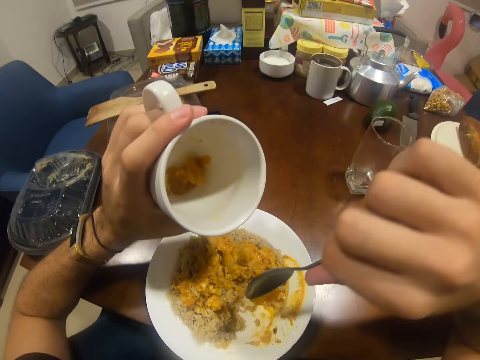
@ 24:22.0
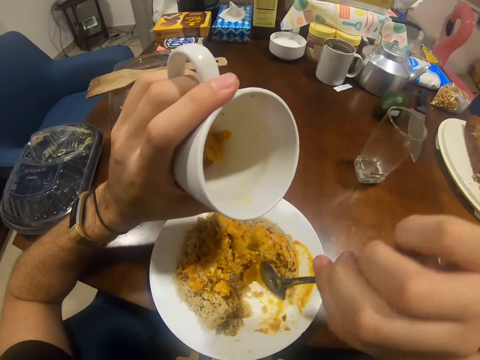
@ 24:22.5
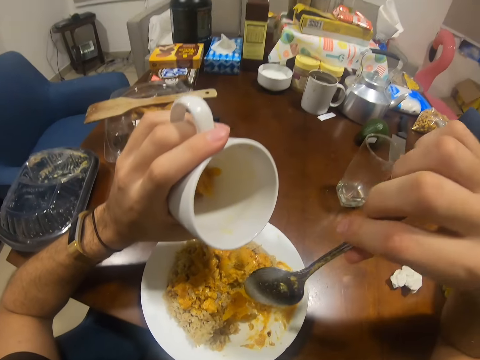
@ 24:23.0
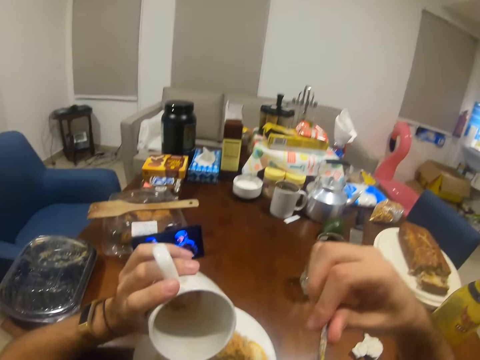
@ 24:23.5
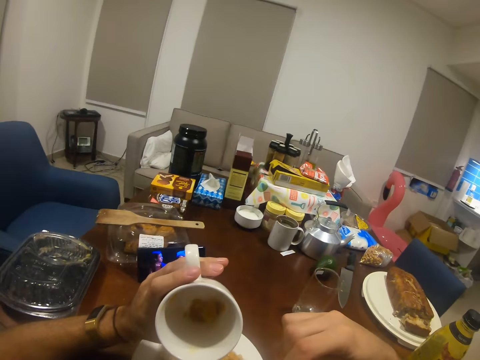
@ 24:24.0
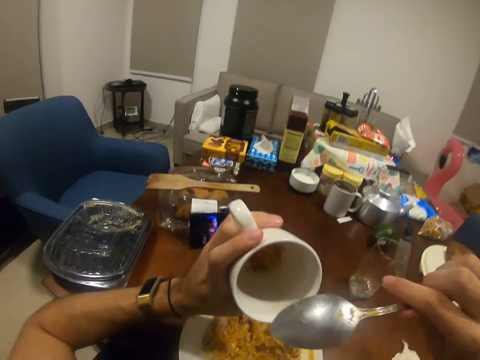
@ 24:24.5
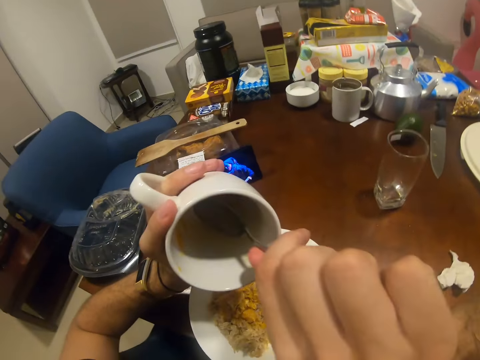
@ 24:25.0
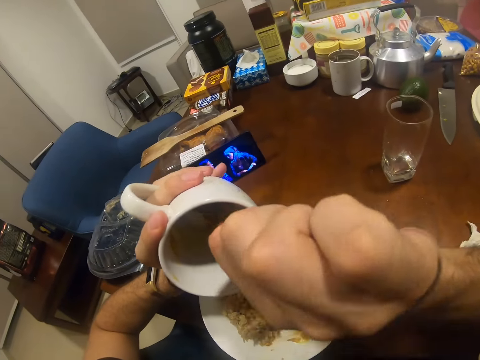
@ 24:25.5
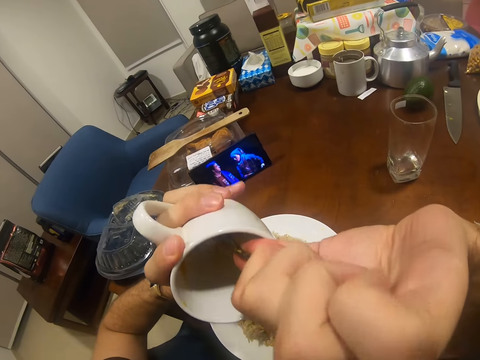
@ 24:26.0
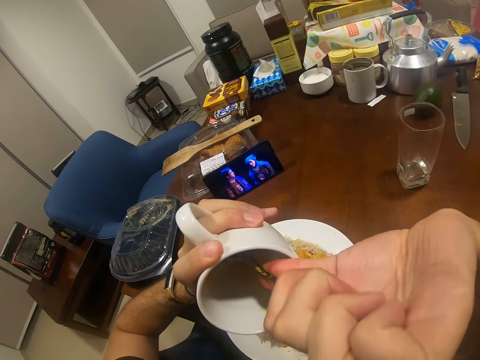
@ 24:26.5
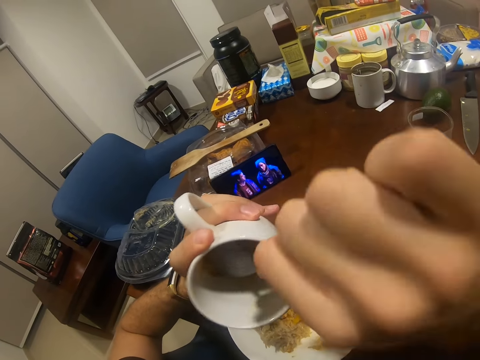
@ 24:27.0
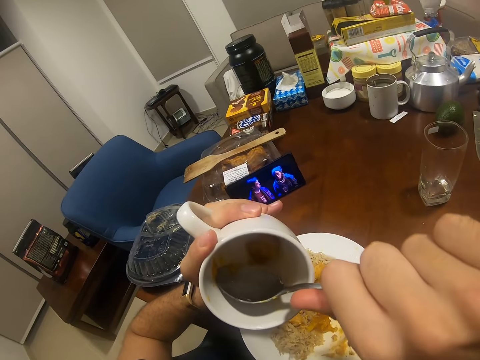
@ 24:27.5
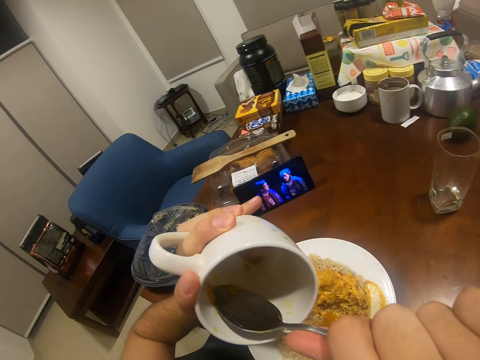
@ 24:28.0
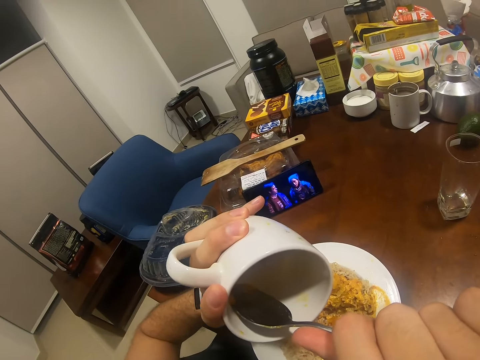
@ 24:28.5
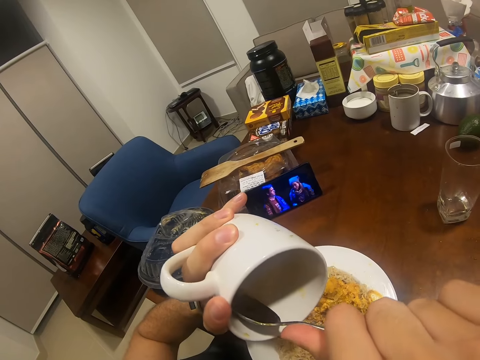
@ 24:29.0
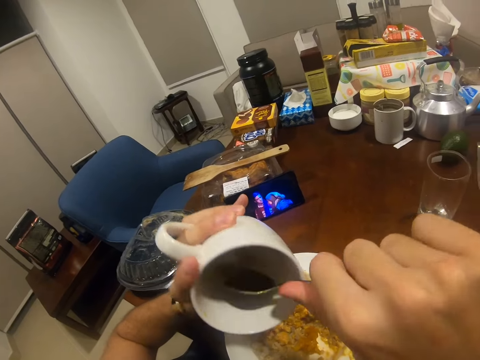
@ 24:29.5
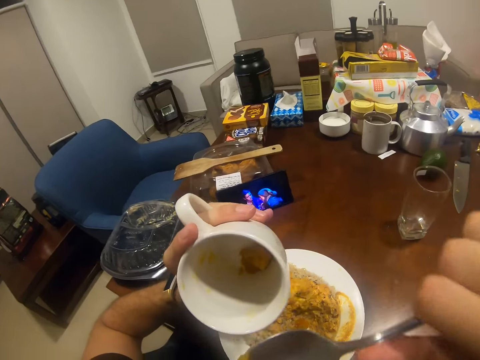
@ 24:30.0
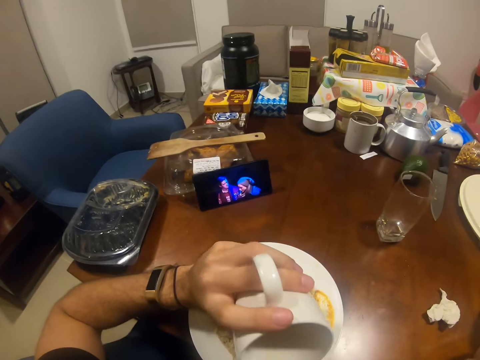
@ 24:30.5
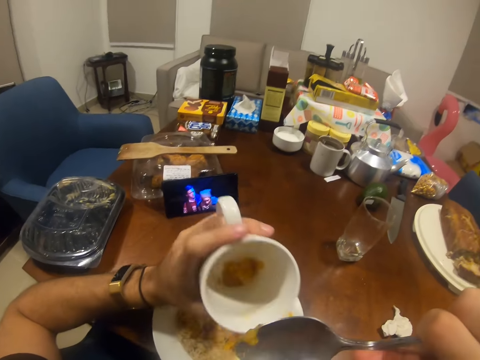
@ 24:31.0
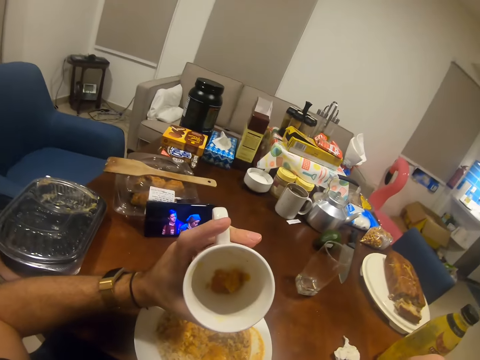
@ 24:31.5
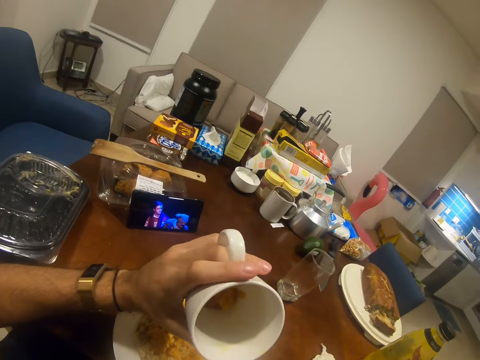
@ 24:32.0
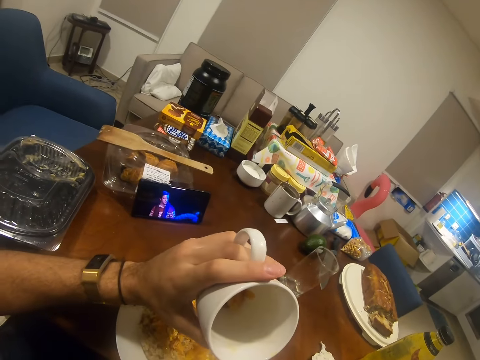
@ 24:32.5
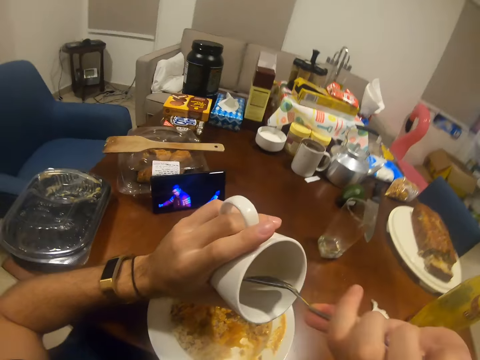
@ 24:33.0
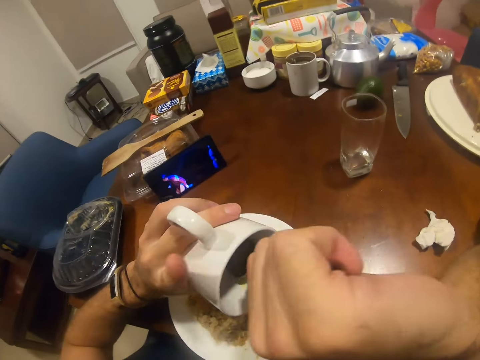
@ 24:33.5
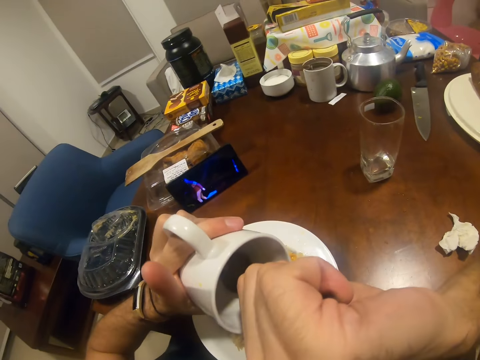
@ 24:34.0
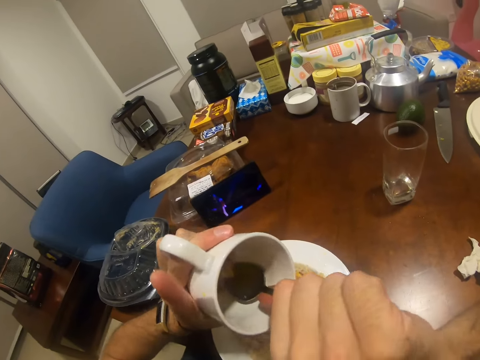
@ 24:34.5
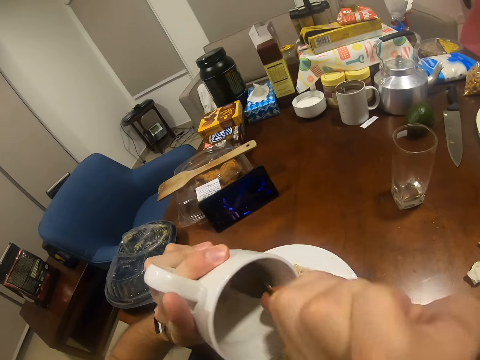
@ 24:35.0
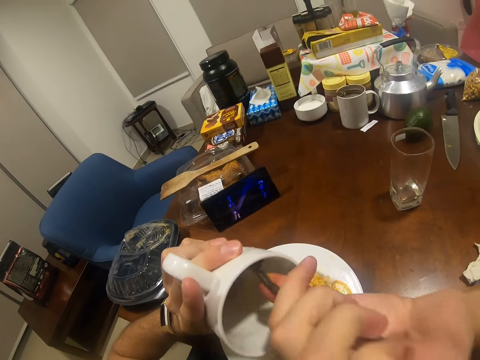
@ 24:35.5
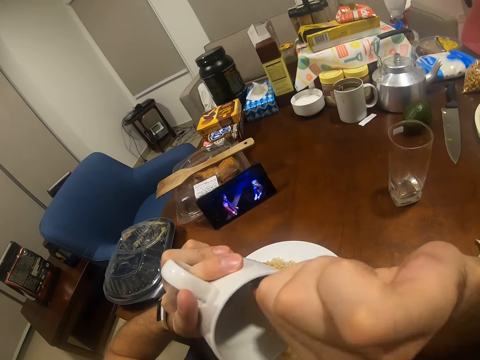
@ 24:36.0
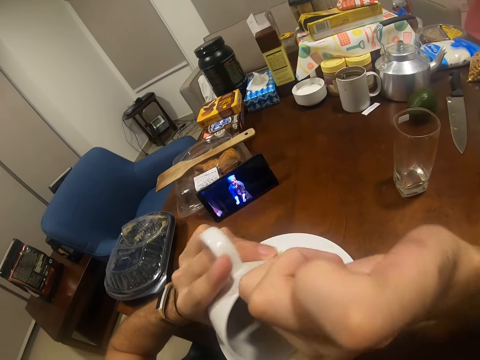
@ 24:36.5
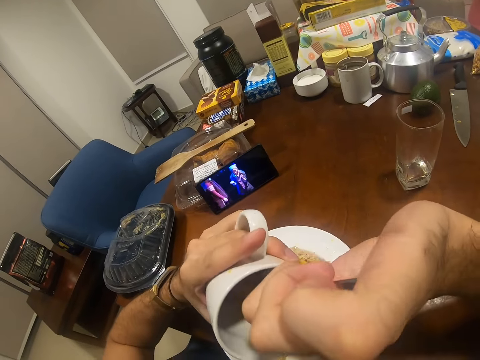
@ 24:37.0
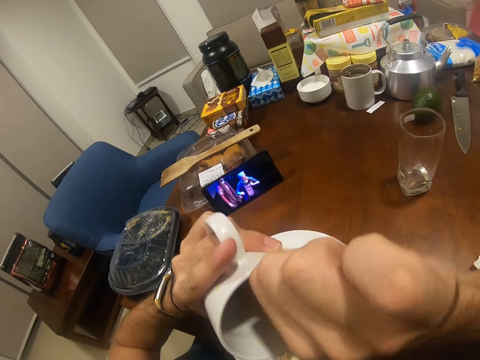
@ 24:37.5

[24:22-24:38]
The camera wearer puts something in the plate. They remove something from the cup. They eat something. They remove something from the cup.

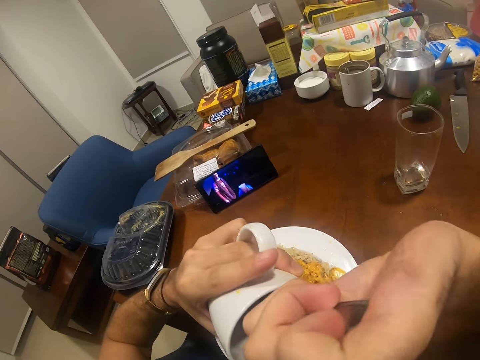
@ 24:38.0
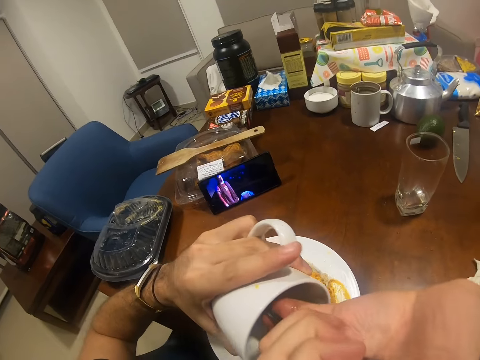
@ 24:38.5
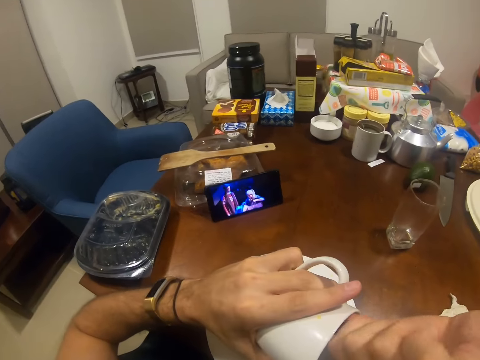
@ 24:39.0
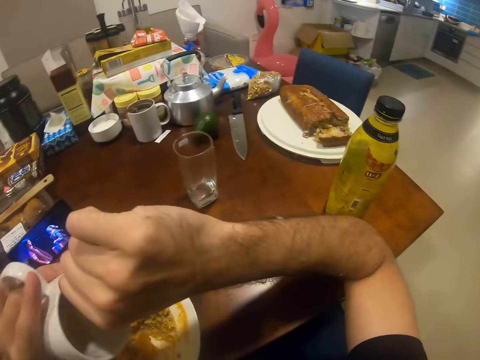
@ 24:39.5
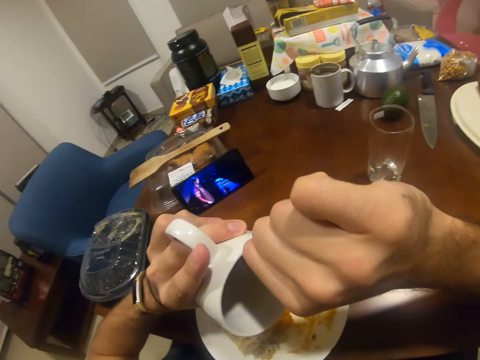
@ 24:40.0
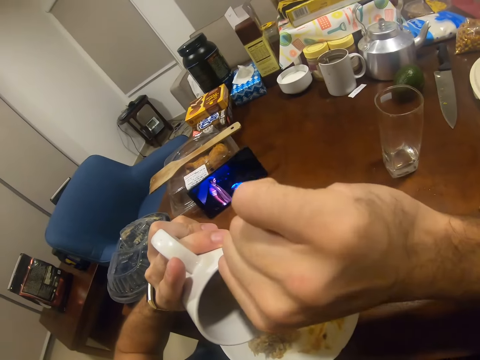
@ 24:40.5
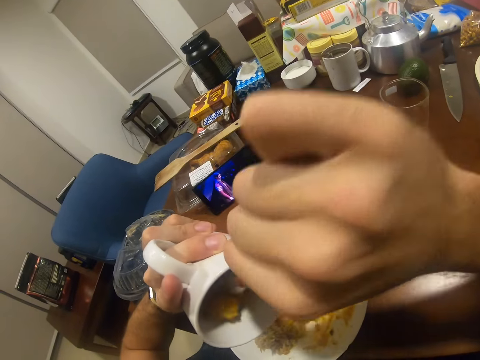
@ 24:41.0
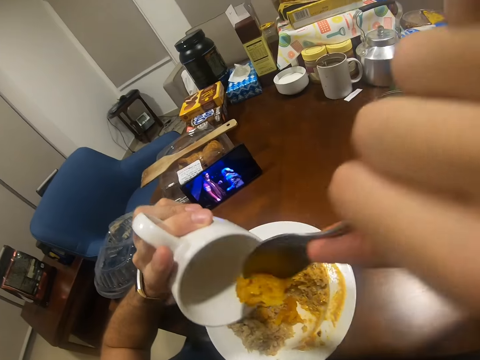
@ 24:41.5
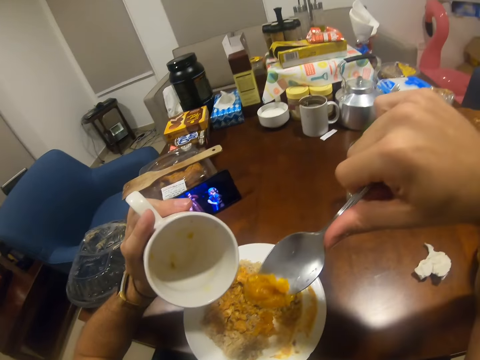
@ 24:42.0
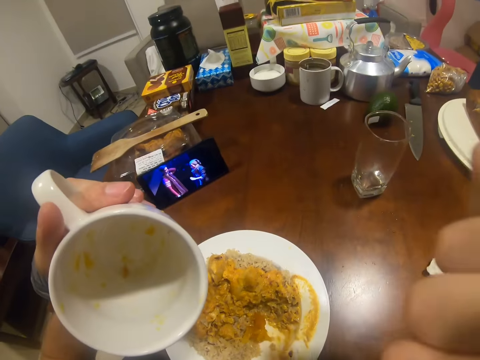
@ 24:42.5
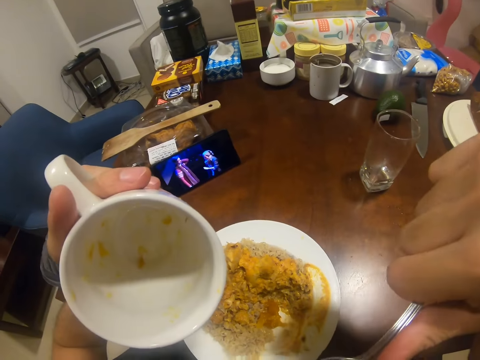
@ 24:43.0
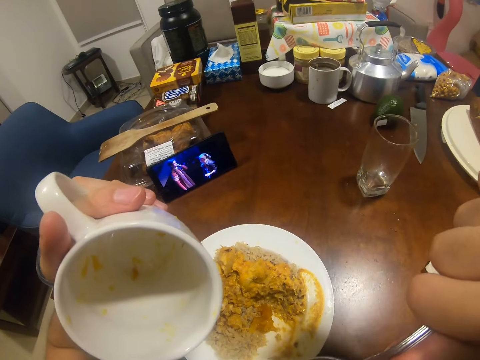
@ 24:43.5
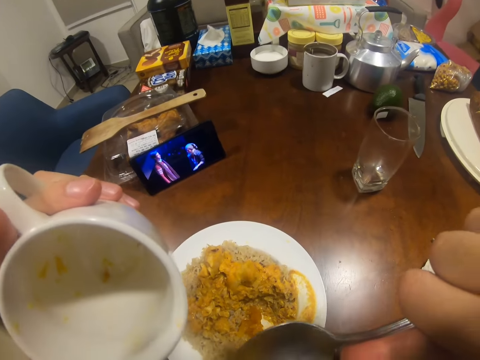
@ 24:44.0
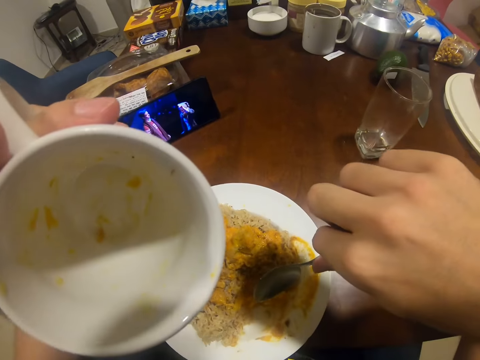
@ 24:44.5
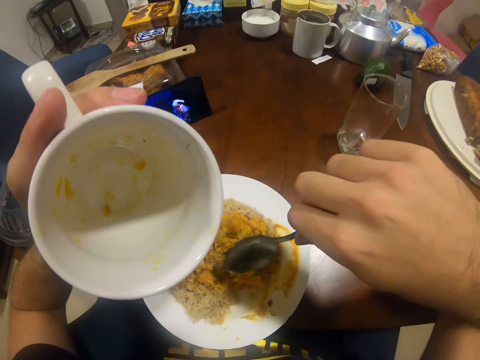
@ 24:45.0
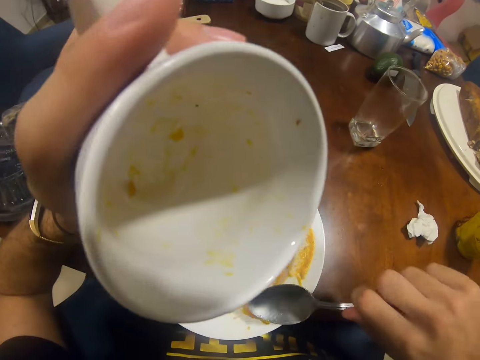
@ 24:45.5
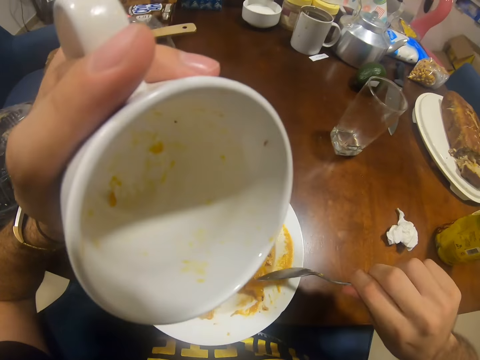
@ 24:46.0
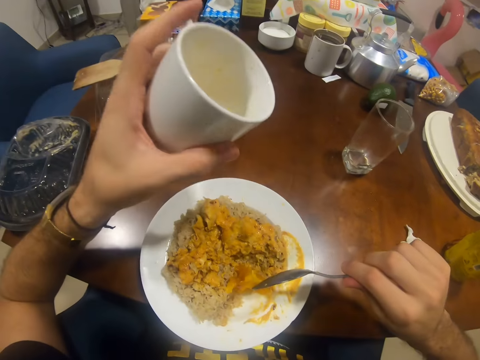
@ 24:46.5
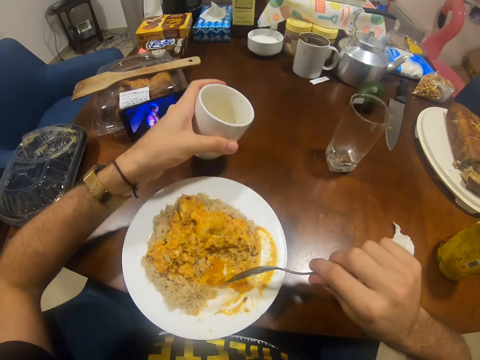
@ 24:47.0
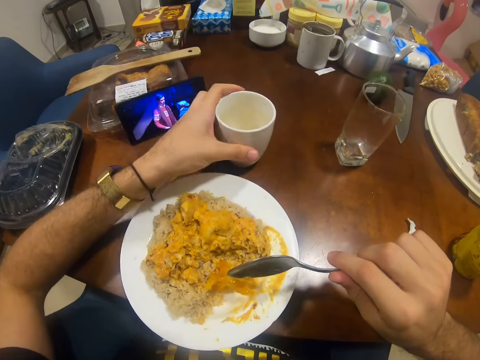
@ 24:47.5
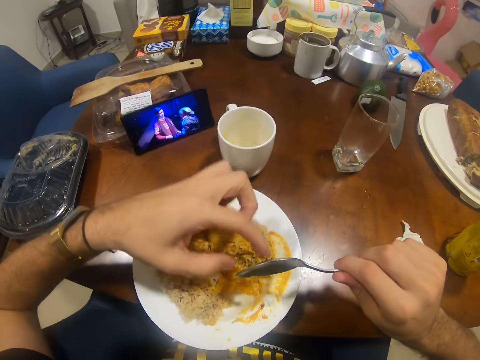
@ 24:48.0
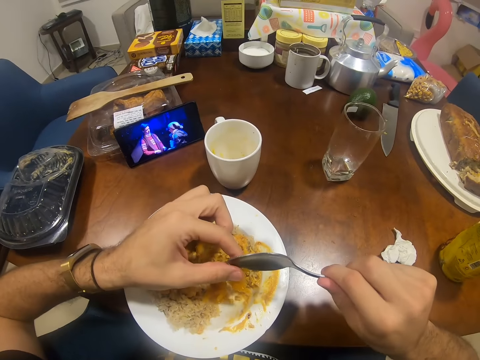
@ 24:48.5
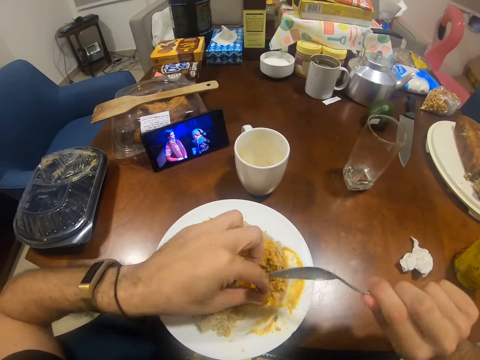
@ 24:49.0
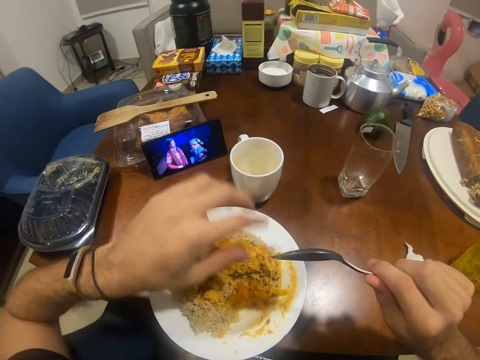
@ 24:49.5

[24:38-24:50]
The camera wearer eats something. He puts something in the plate. He drops the mug on the table with his left hand. He removes something on the spoon.
